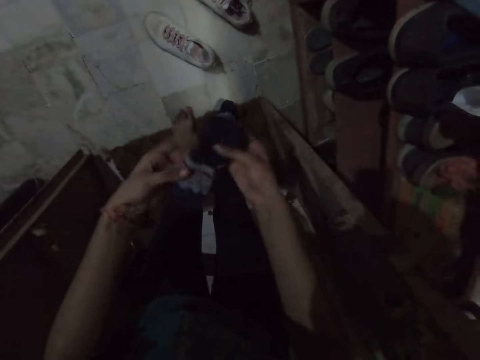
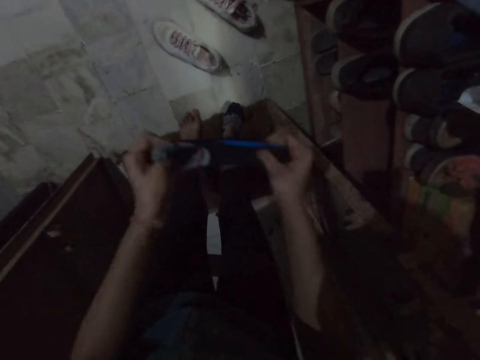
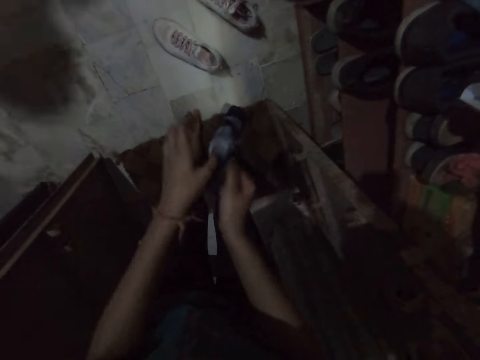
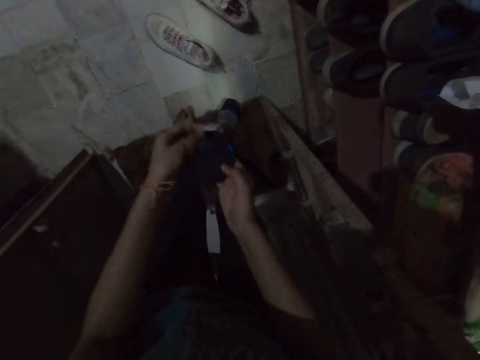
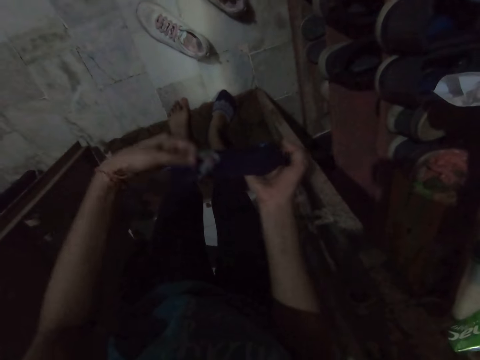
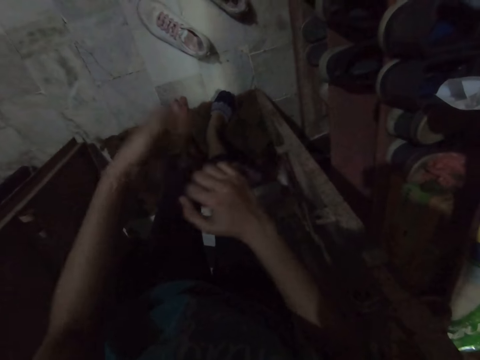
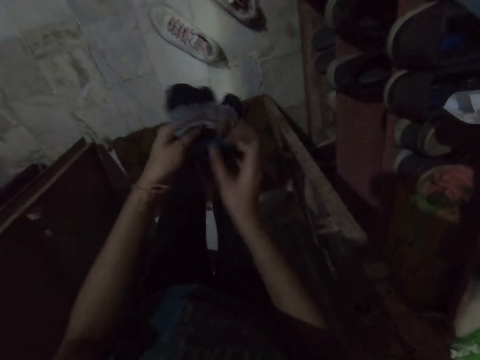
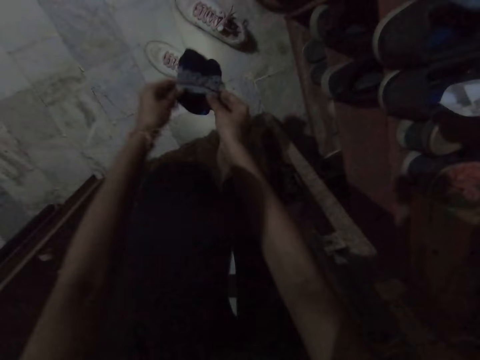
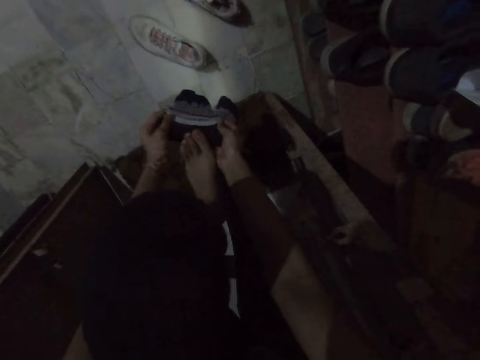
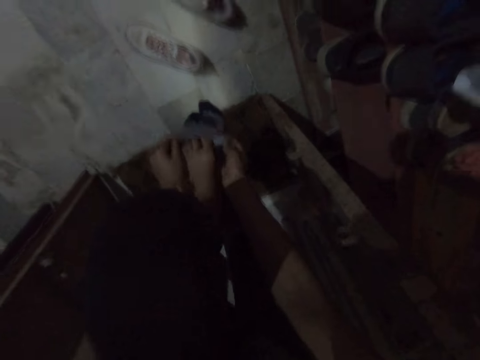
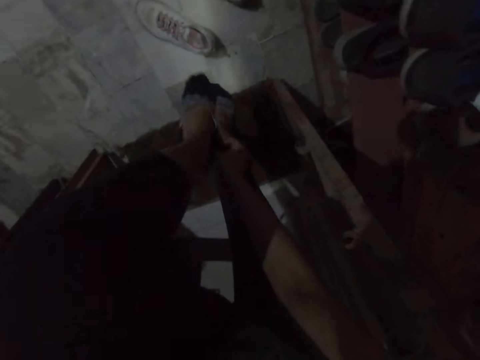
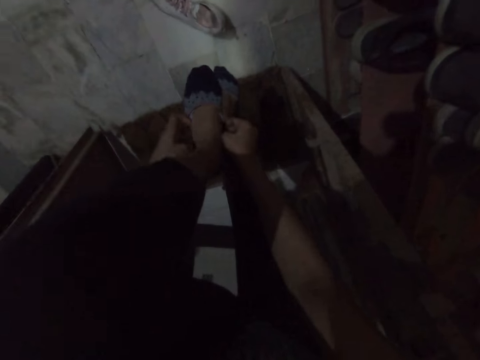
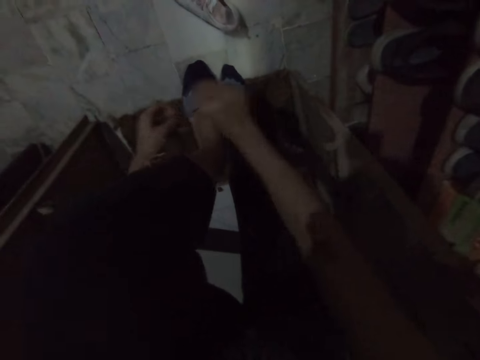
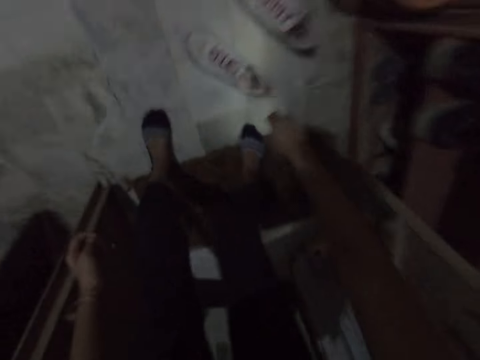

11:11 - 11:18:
The camera wearer straightens the left sock with both hands. She turns the socks with her hands. She wears the left sock on her left leg with both hands.

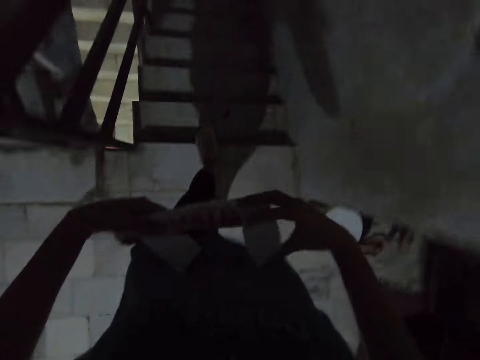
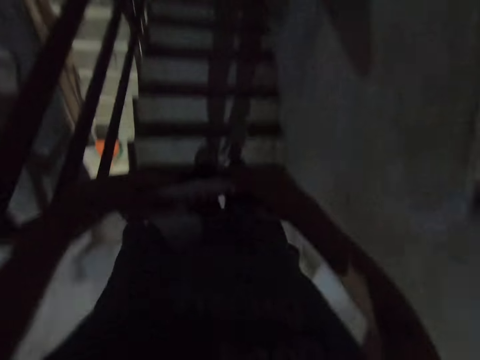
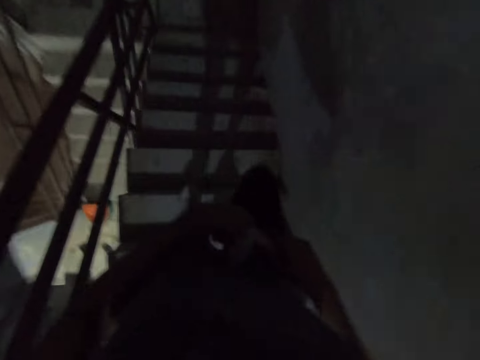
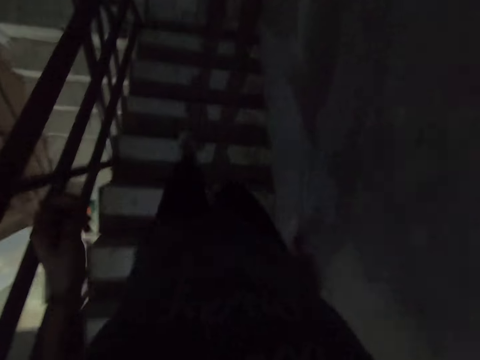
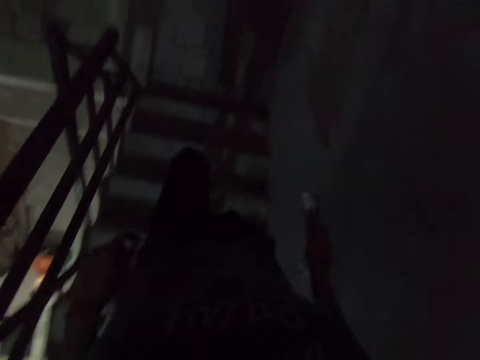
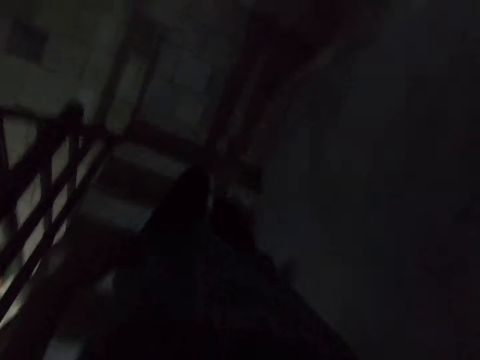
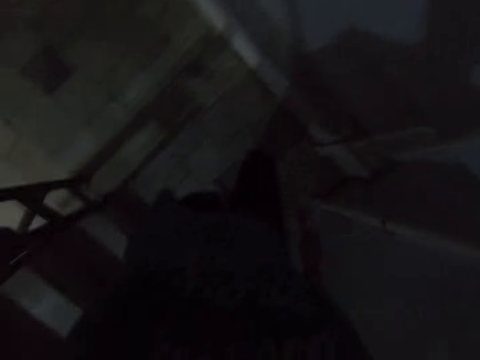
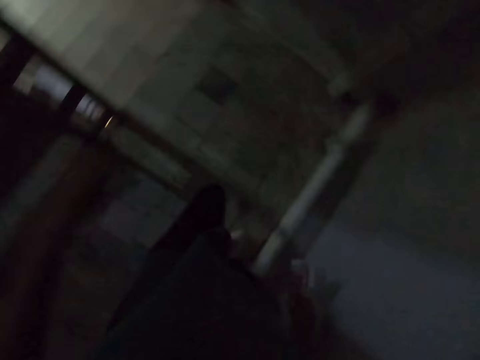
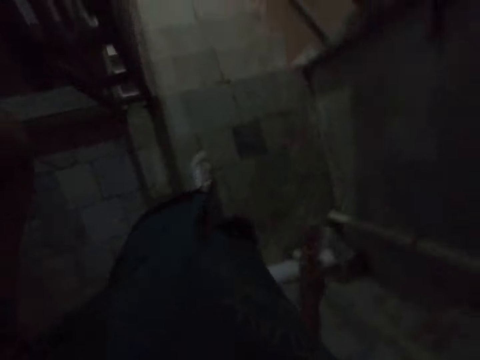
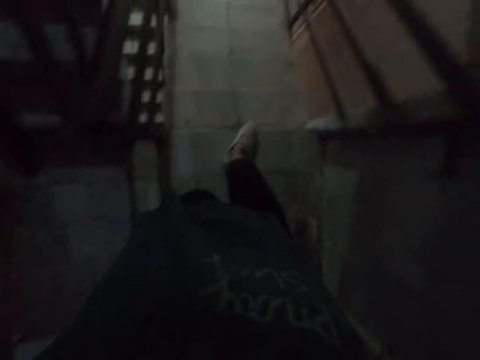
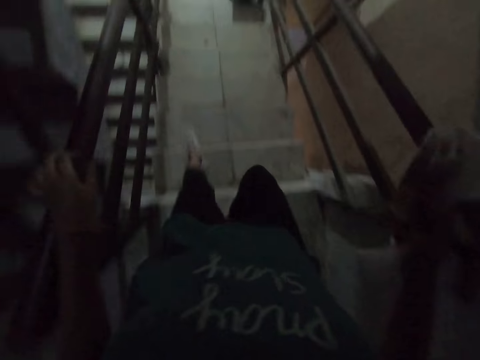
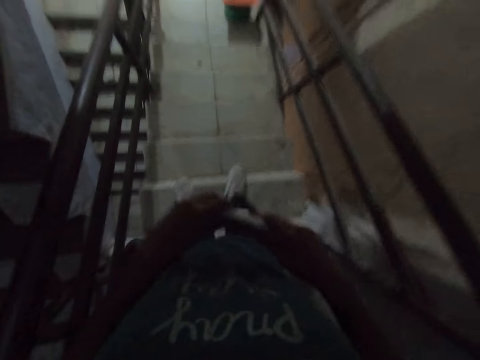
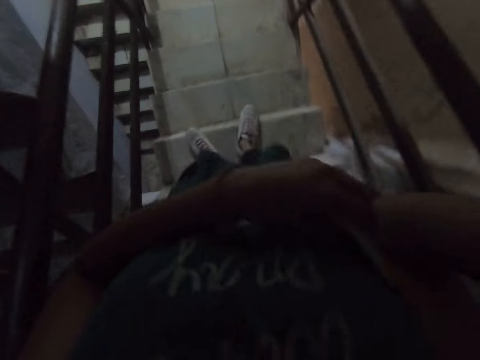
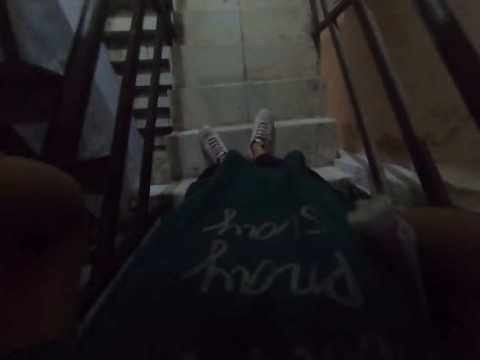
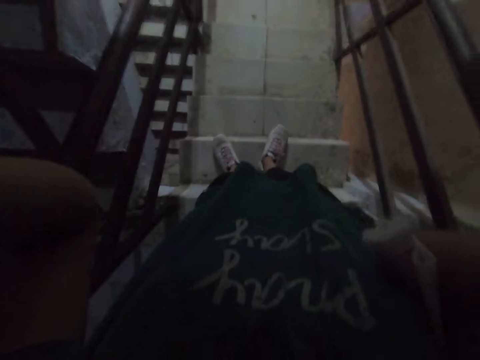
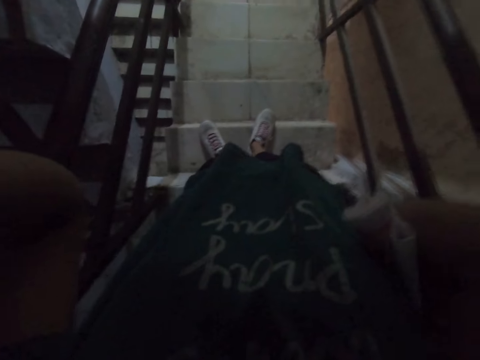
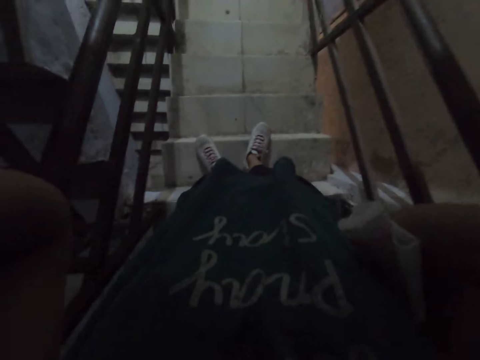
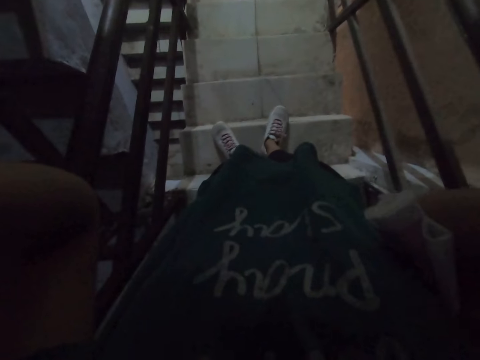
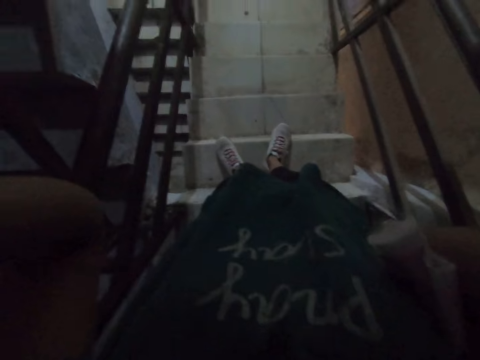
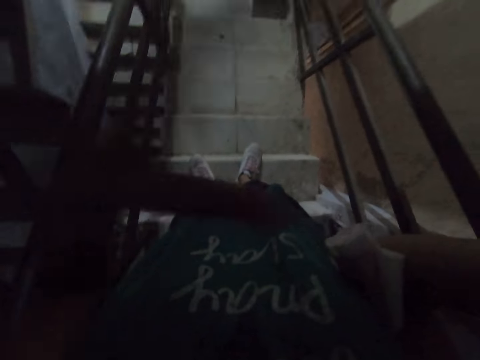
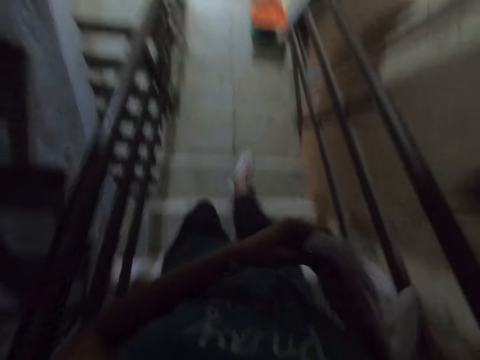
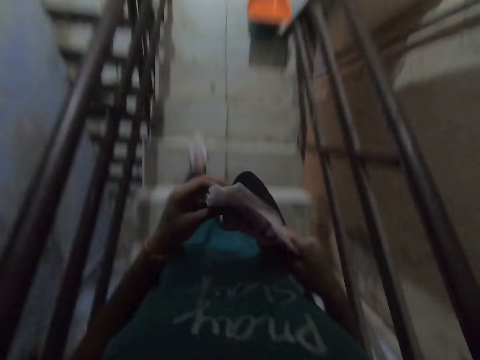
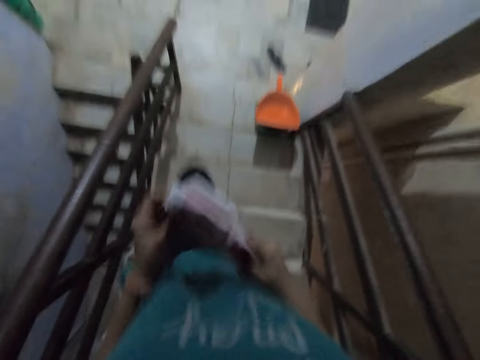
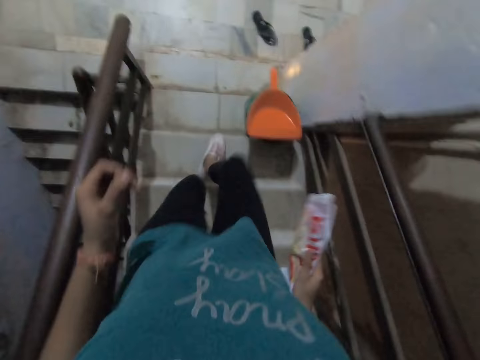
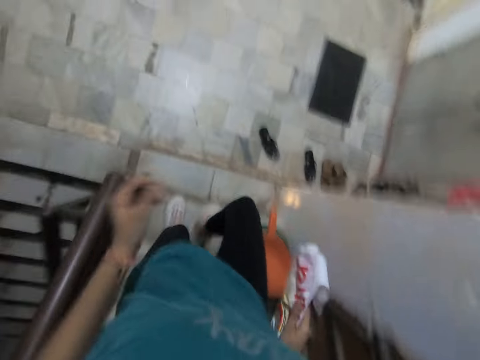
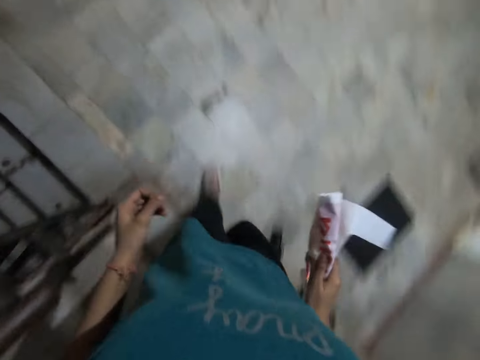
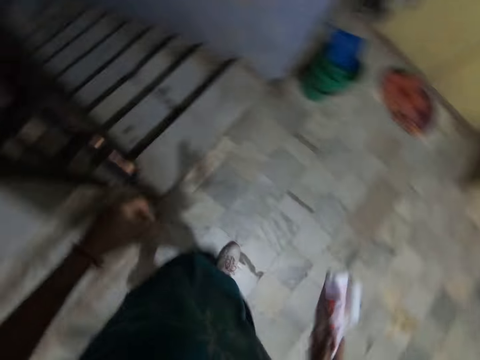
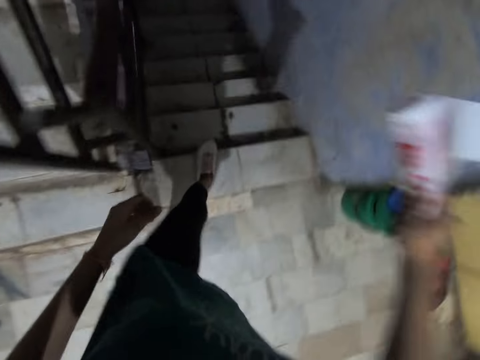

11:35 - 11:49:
The camera wearer climbs down a flight of stairs. She passes the nylon in her left hand to her right hand. She raises her left hand to her face. She passes the nylon in her right hand to her left hand. She places the nylon under her right arm with her left hand. She adjusts a camera on her head with both hands. She removes the nylon from under her right arm with her left hand. She climbs down the flight of stairs. She places her right hand on the nylon. She passes the nylon paper to her right hand.

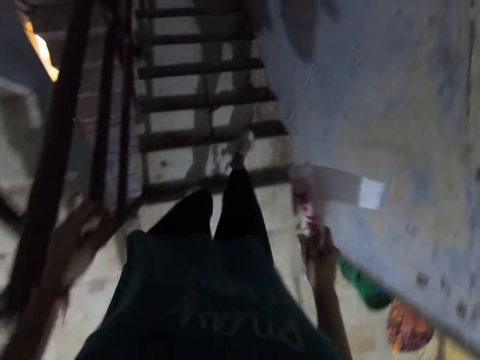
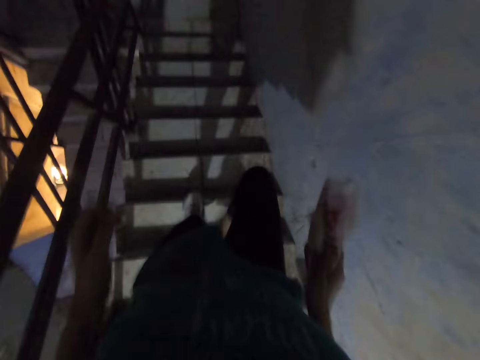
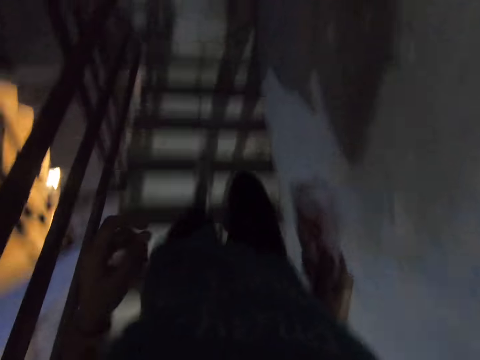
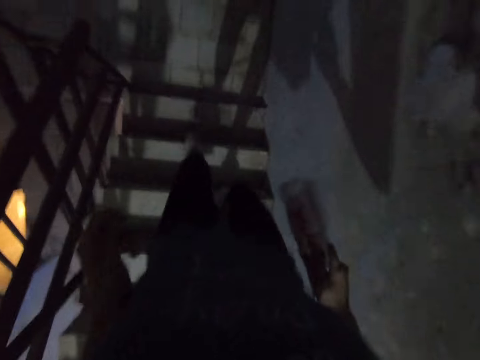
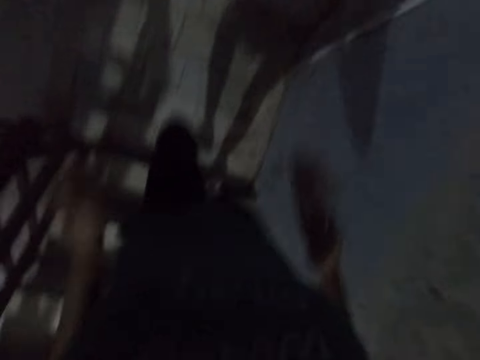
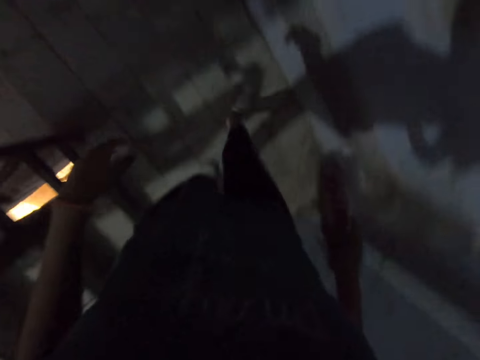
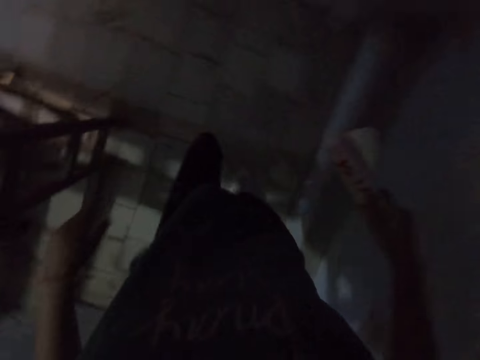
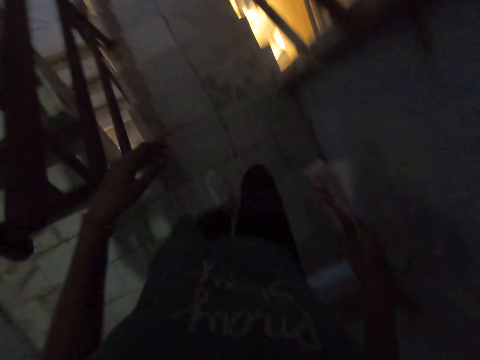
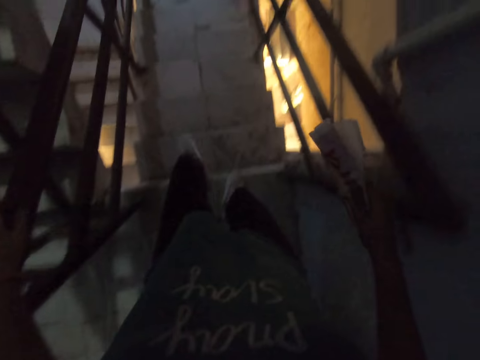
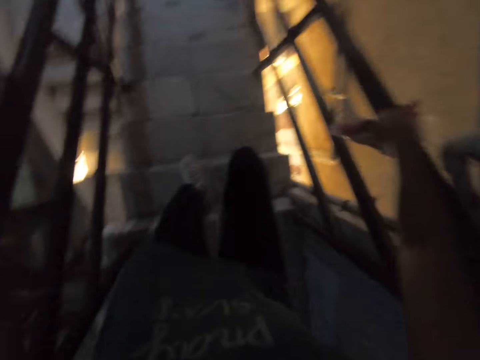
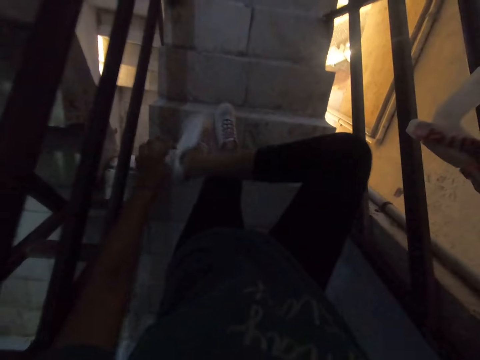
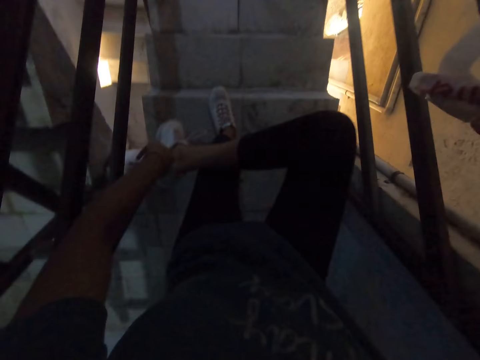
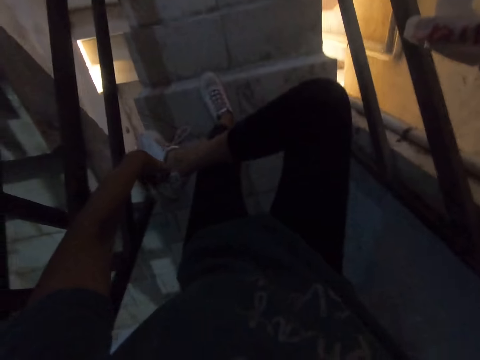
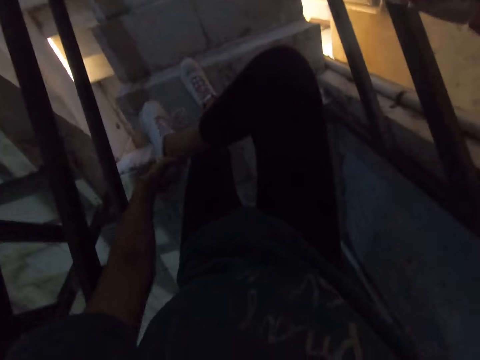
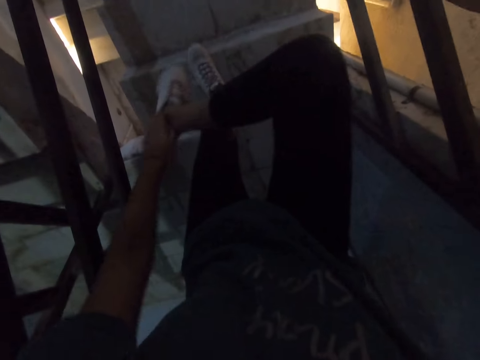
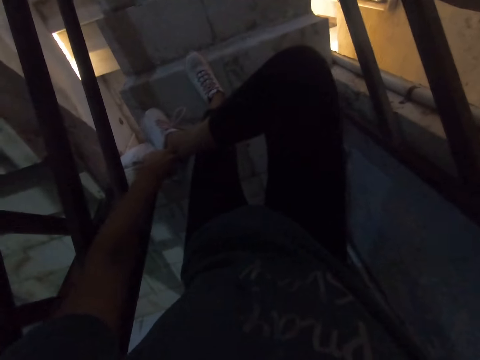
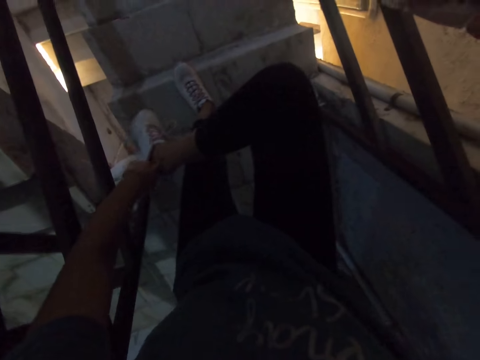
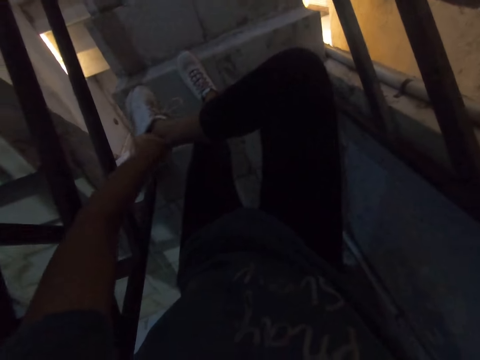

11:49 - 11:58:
The camera wearer places her right hand on the staircase rail. She adjusts the right leg of the sneakers with her left hand. She wears the shoes on her right leg.
